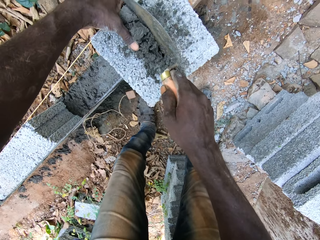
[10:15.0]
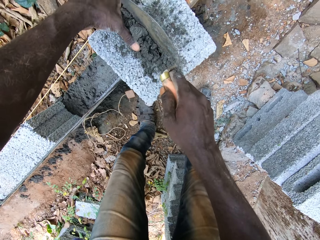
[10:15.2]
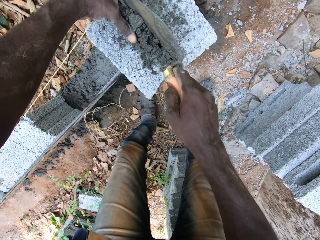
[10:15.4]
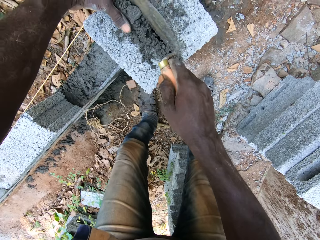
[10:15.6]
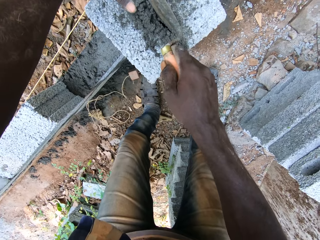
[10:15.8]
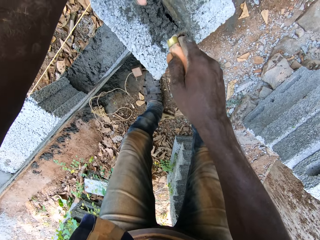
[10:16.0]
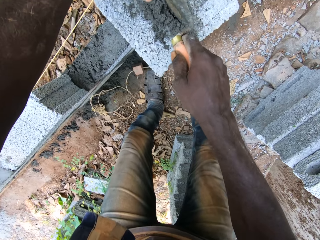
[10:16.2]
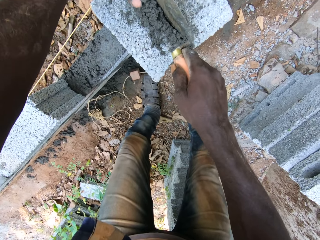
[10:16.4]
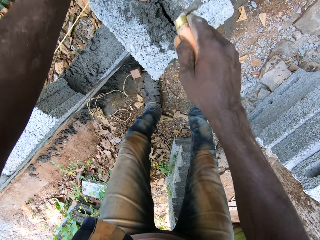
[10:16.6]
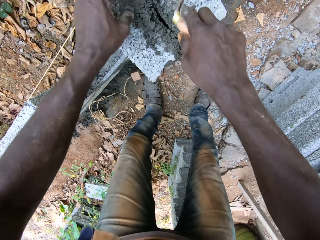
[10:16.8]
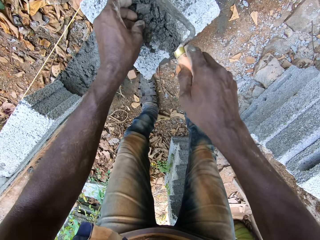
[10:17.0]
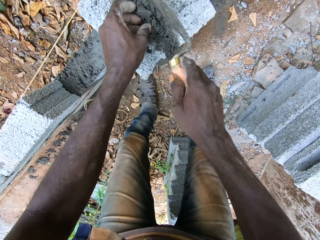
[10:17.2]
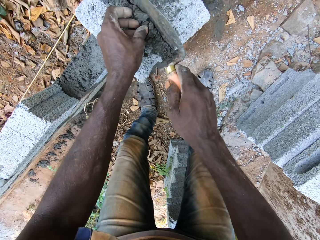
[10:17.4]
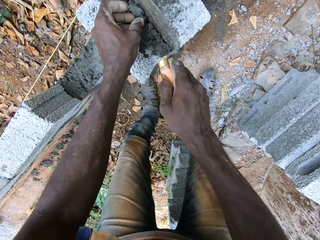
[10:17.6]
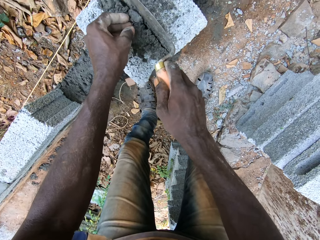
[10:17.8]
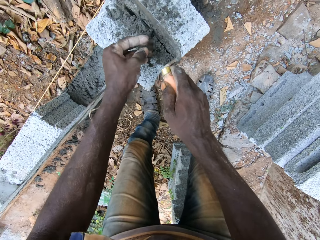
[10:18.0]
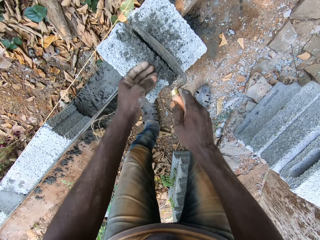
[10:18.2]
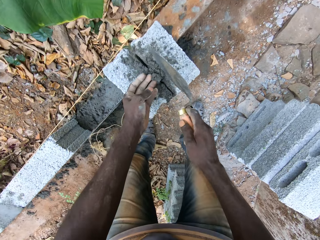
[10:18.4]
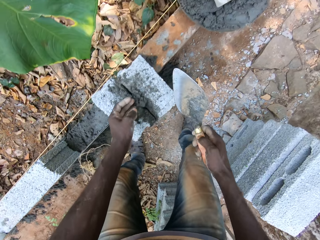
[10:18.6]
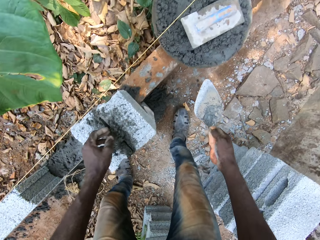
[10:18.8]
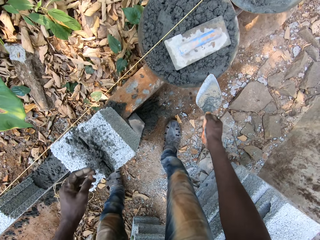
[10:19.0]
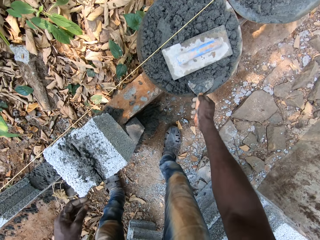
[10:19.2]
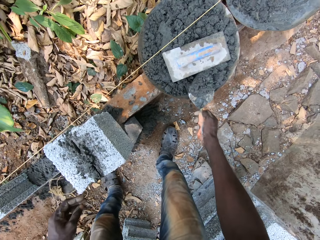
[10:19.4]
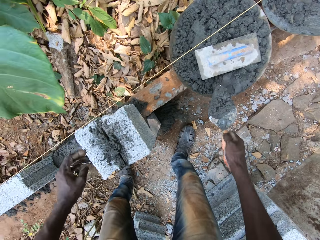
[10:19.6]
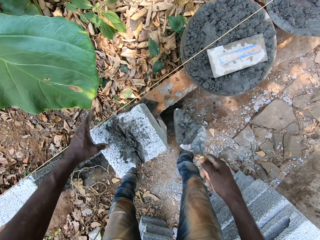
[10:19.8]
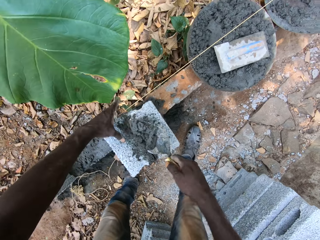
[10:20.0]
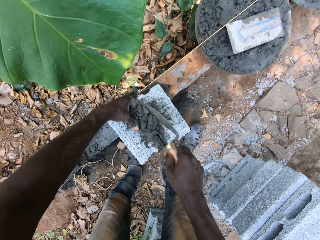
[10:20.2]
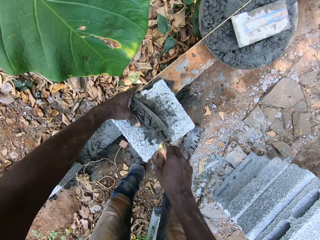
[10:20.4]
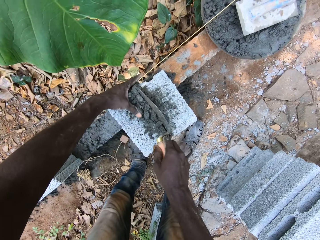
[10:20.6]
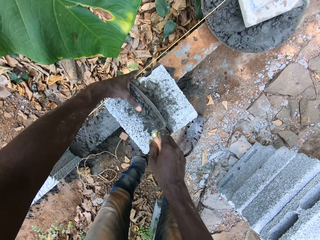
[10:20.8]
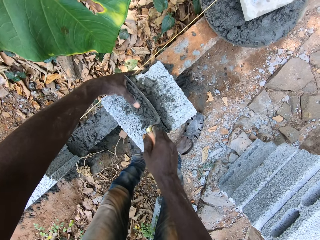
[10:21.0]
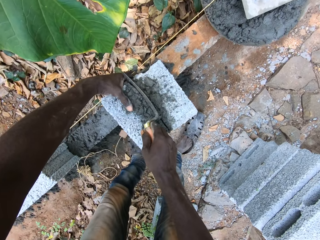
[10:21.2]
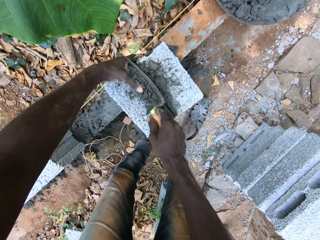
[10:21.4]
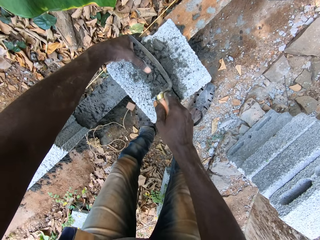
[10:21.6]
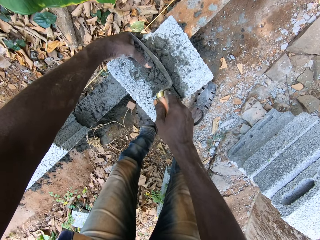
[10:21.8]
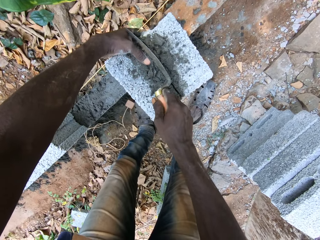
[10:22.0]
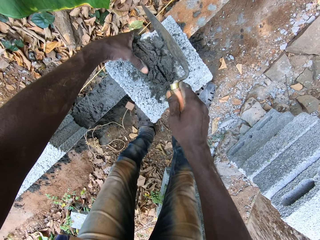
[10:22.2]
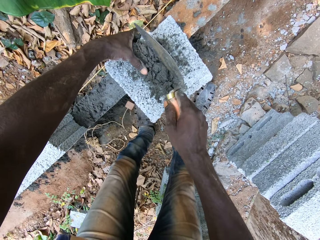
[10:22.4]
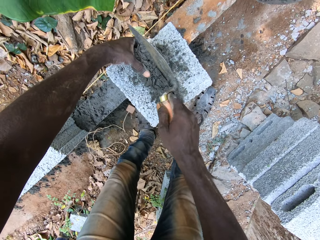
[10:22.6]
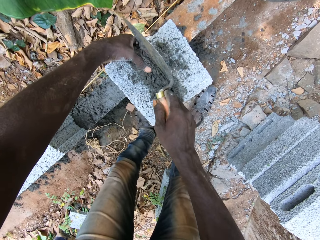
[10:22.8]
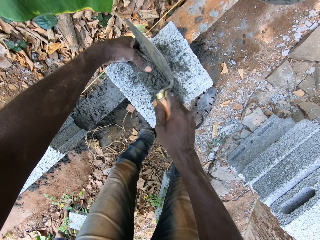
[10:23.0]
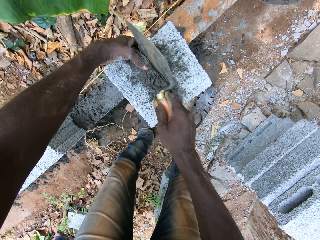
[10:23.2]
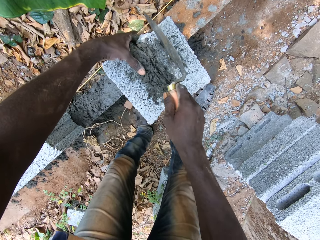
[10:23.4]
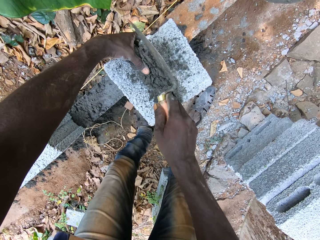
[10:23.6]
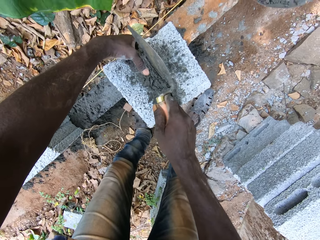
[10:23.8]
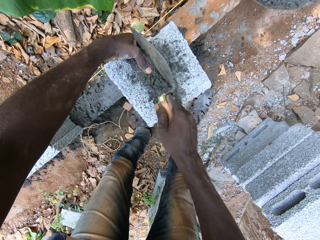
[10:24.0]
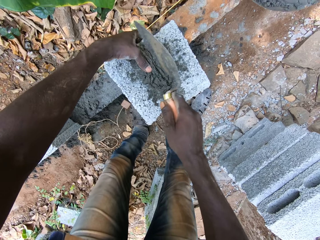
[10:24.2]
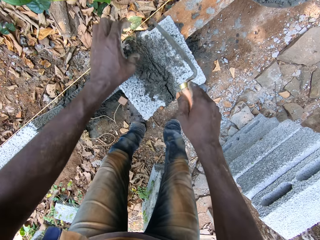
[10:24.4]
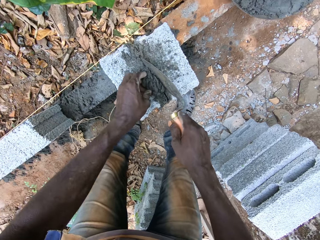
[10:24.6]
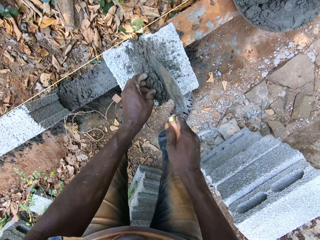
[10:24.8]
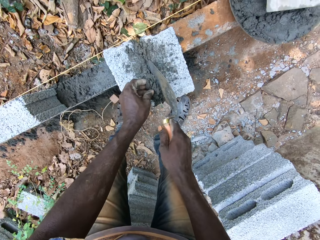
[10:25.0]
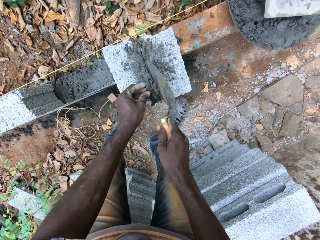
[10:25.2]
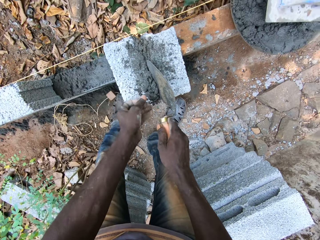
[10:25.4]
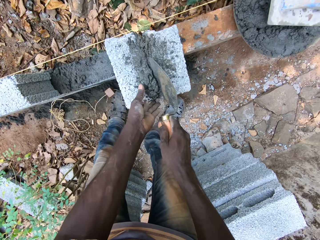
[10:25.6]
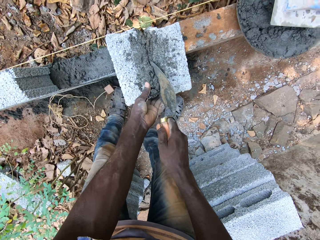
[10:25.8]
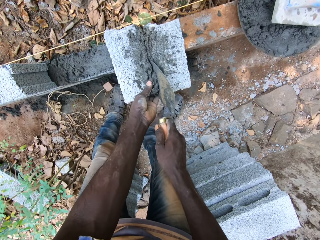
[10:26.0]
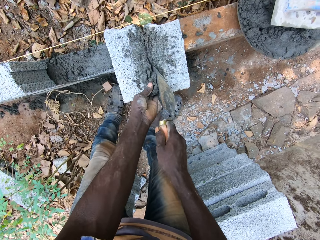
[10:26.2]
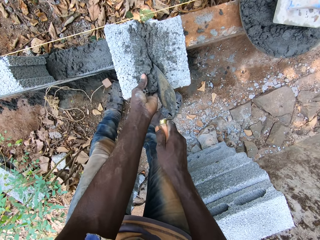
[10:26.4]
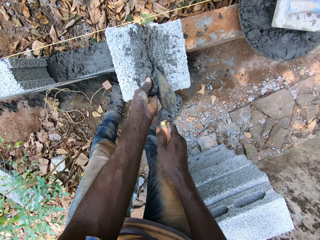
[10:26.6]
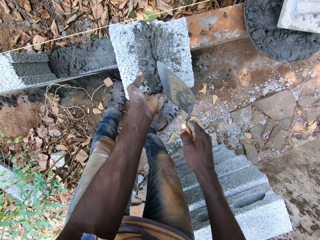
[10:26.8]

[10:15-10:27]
The camera wearer picks cement from the tray of cement with the trowel in his right hand. He applies cement on the block with the trowel in his right hand.

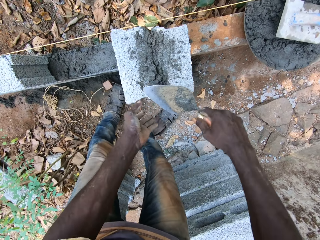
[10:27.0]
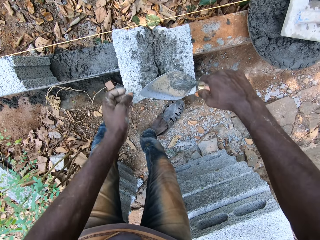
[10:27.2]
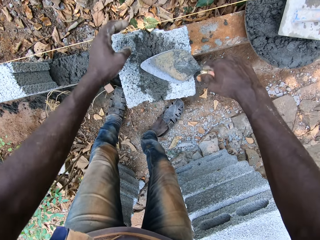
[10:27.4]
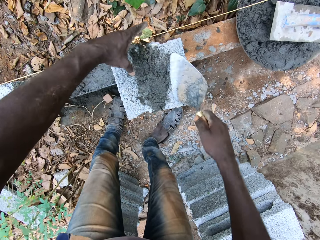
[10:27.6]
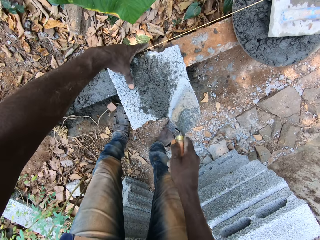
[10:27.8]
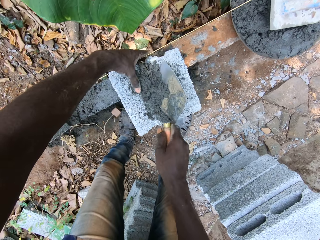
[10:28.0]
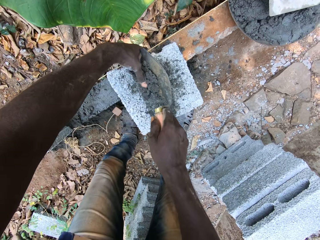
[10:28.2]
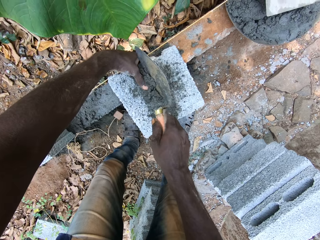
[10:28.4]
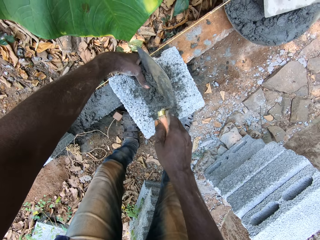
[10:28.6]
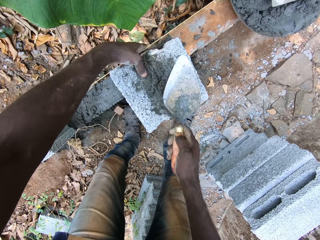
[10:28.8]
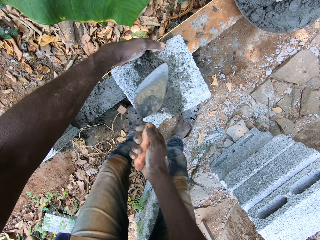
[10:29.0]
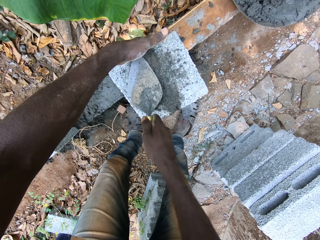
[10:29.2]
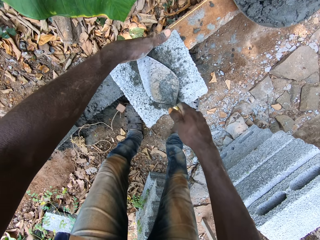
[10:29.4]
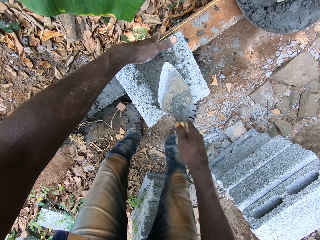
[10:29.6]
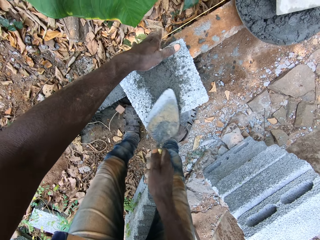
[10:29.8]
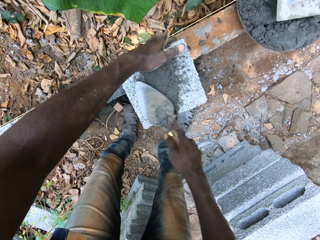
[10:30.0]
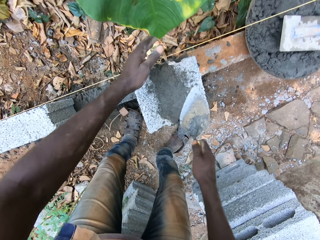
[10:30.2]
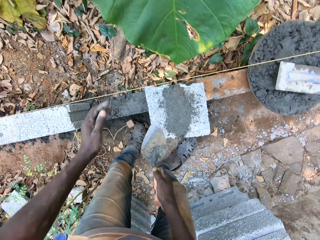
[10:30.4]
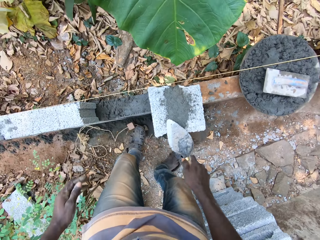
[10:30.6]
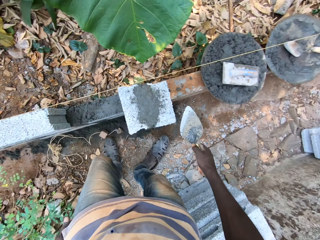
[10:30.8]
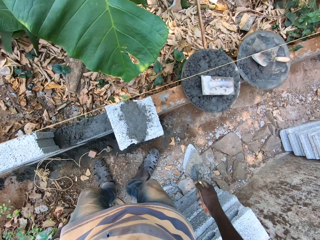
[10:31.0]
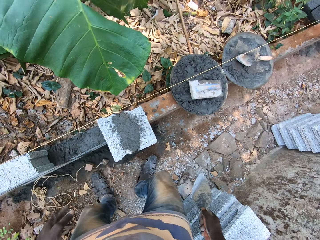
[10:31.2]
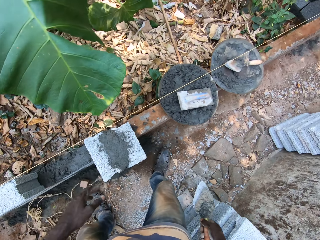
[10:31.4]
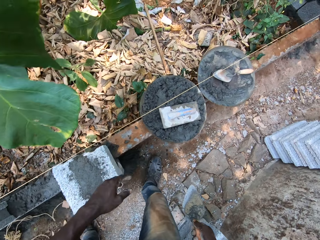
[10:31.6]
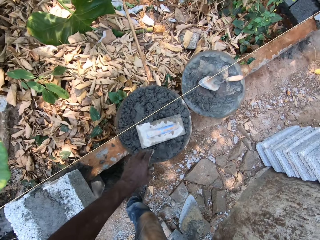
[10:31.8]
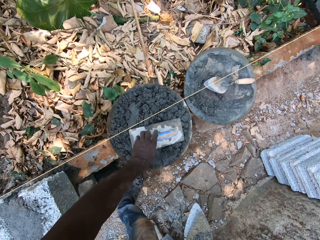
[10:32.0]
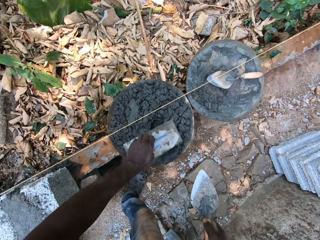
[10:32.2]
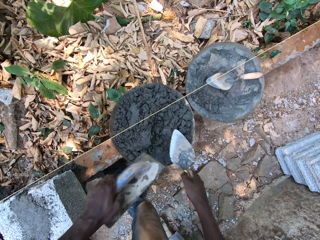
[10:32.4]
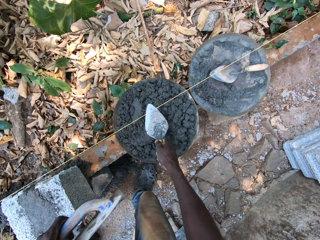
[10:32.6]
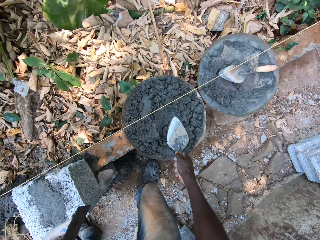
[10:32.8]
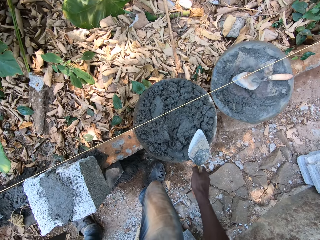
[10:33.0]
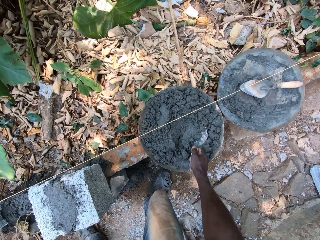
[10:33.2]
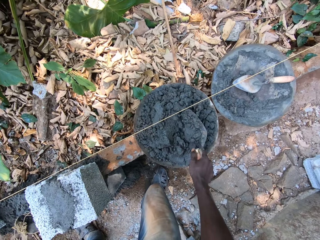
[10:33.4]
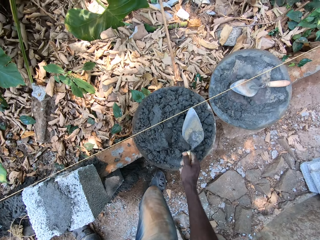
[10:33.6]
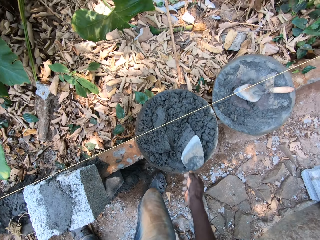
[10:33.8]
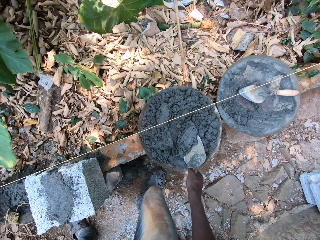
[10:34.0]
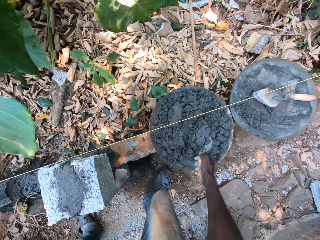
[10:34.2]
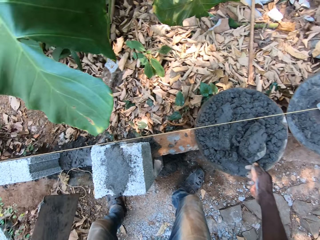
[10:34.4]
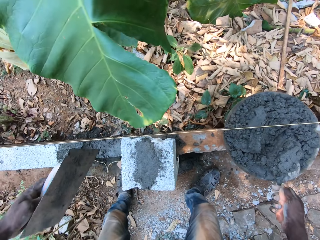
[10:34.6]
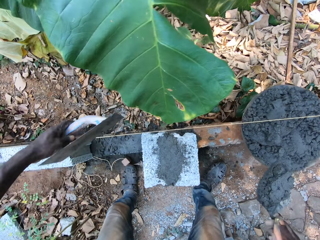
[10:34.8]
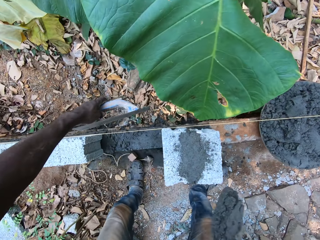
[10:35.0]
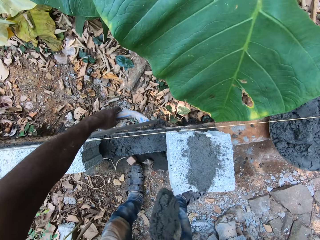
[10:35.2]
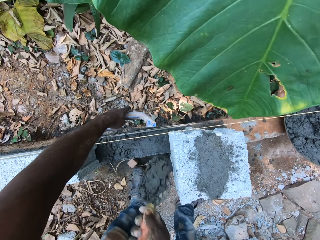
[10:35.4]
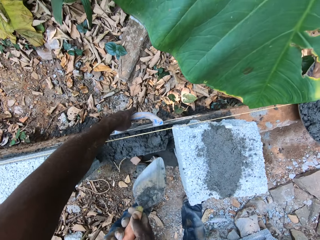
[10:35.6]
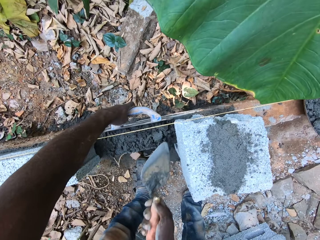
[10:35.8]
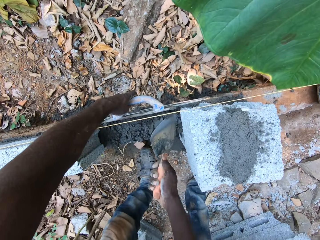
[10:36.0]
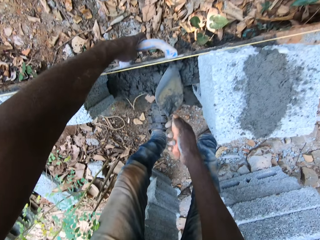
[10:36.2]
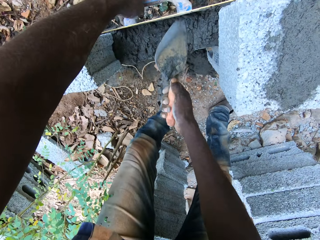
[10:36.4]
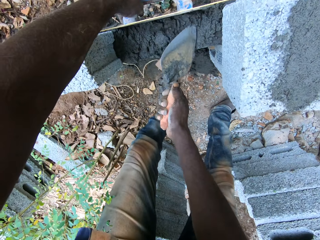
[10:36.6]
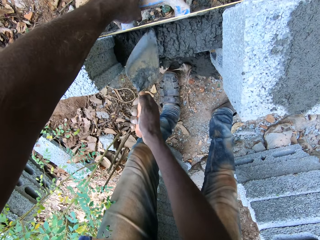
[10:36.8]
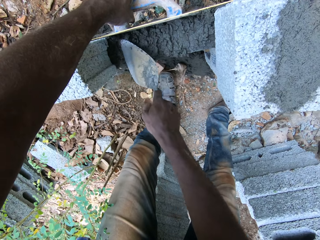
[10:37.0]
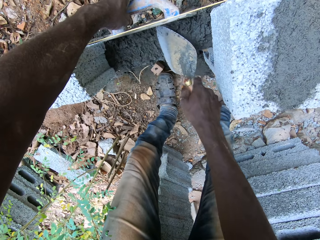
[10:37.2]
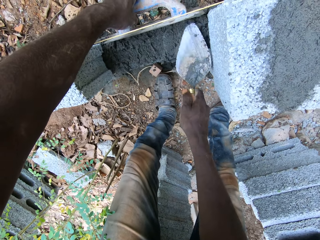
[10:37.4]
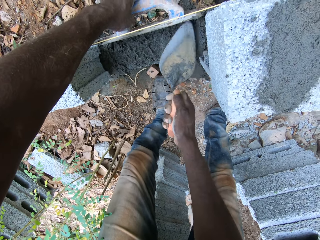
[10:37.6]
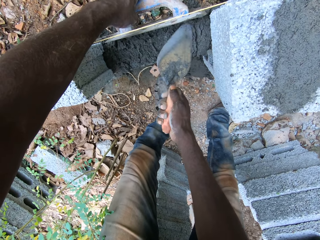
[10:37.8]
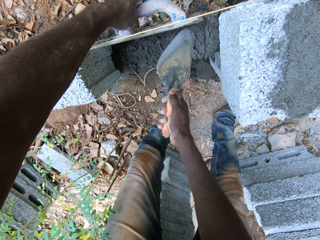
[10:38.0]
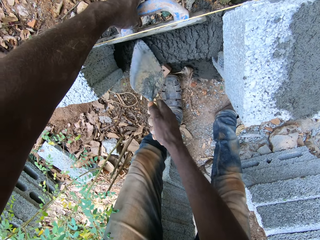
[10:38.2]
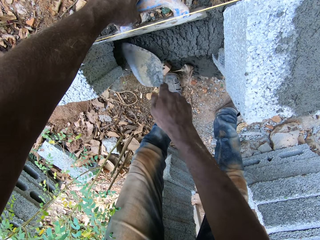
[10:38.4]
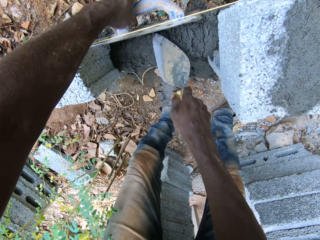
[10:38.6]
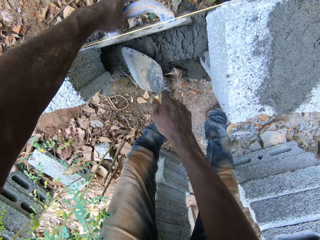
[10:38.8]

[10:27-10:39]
The camera wearer picks the wood float from the tray of cement with his left hand. He picks cement from the tray of cement with the trowel in his right hand. He holds the wood float in his left hand over the wall. He applies cement on the wall with the trowel in his right hand.
